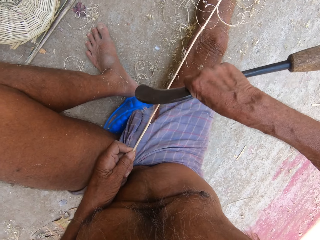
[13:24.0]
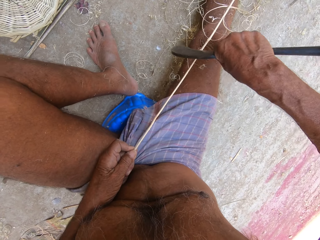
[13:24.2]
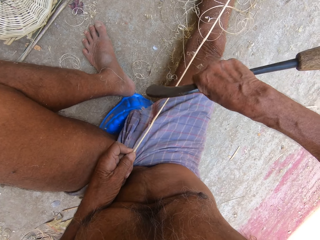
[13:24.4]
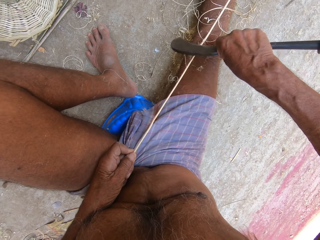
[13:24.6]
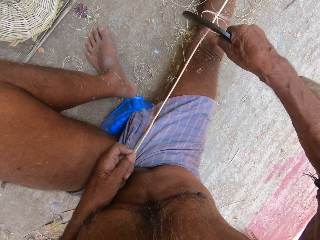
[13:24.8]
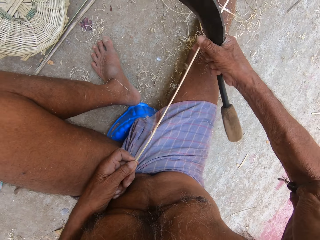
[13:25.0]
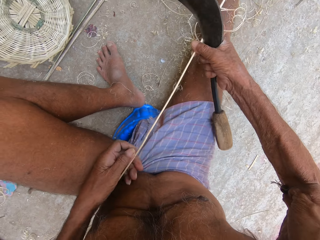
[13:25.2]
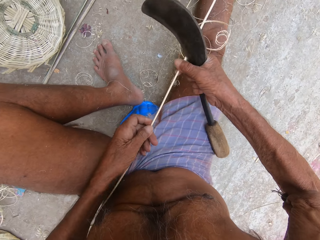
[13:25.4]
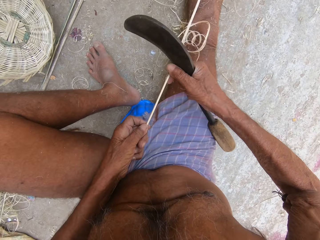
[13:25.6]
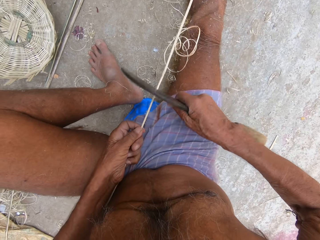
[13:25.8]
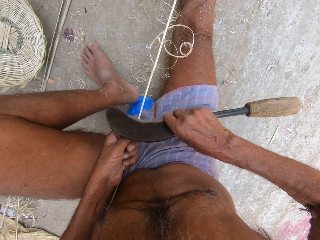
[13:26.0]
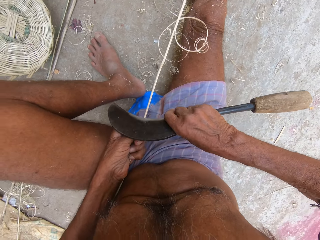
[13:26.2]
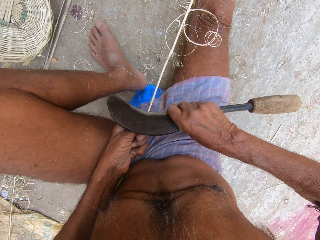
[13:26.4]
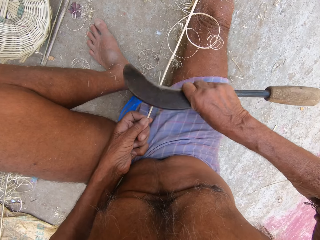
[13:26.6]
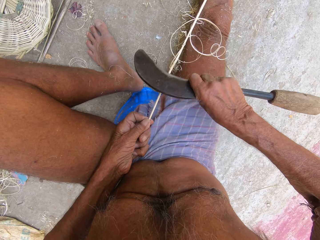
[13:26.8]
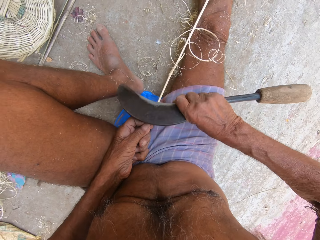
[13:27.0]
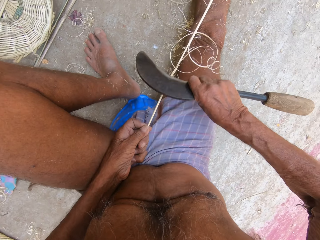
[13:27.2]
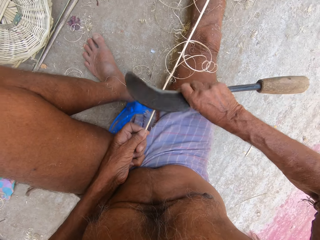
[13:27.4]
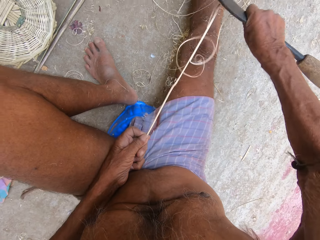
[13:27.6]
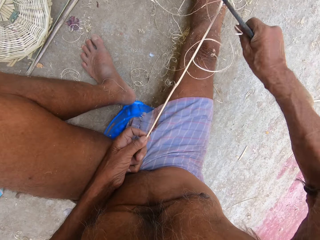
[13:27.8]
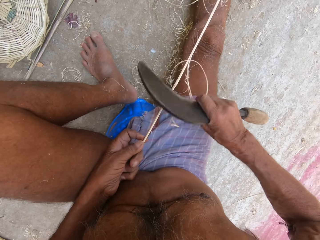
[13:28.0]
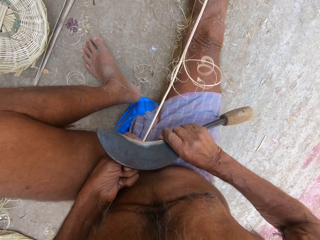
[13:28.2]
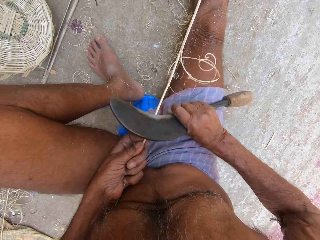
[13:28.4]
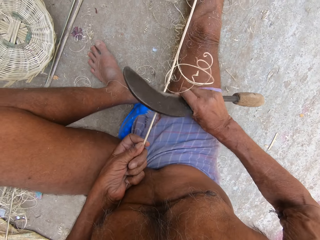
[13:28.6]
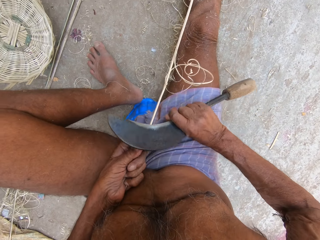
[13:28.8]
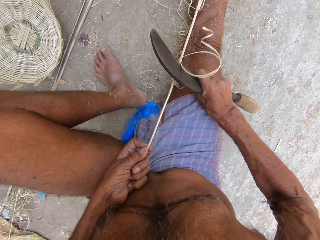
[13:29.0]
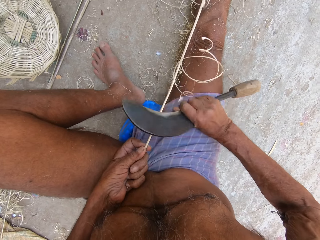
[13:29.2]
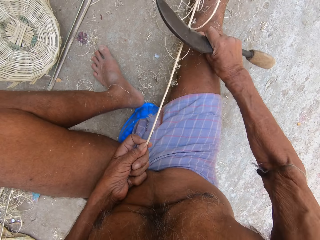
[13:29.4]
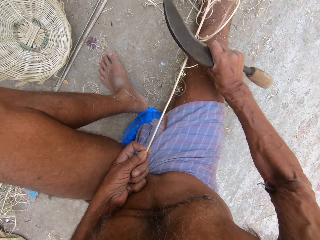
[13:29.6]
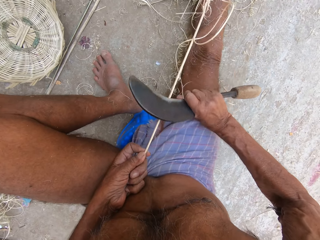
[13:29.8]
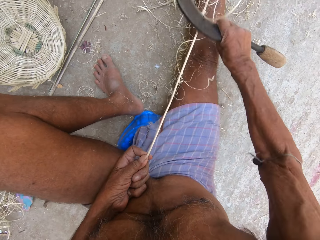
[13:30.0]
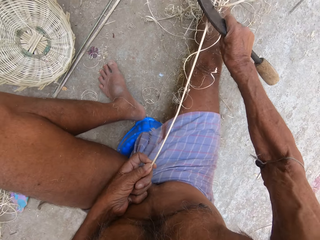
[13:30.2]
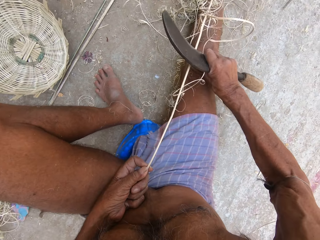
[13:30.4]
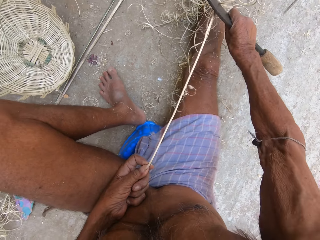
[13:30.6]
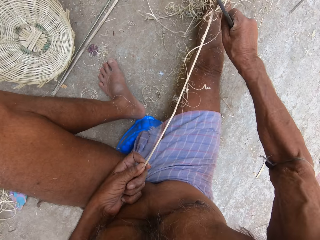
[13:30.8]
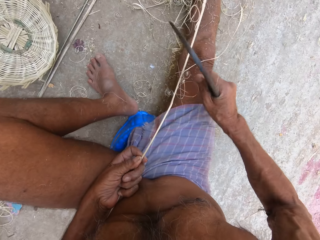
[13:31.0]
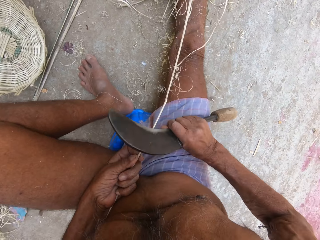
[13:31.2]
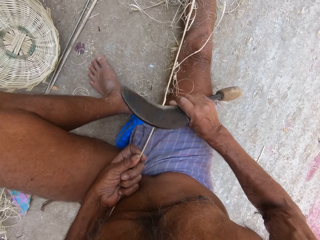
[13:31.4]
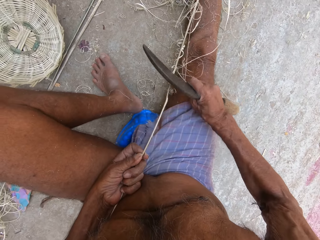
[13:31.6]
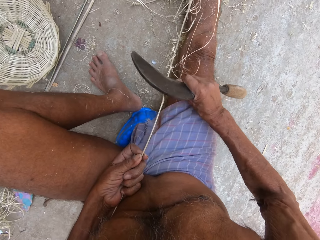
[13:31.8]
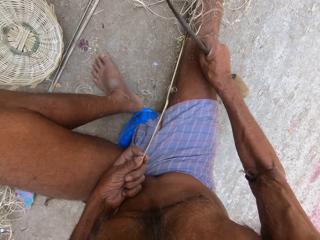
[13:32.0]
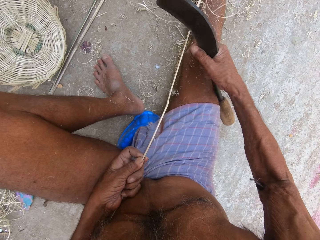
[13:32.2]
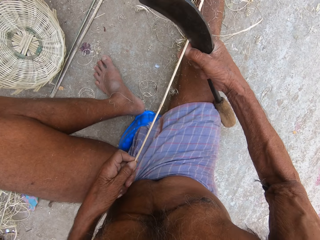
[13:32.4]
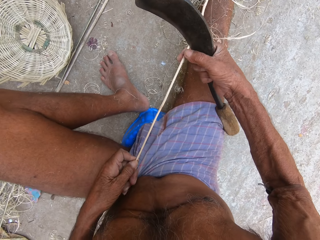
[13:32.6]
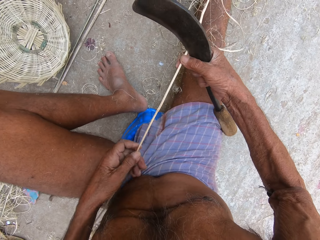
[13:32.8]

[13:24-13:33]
The camera wearer moves the left hand upwards along the plant fiber and holds the plant fiber with the right hand. They shape the plant fiber with the knife.

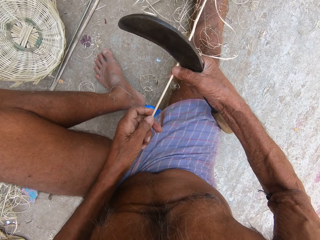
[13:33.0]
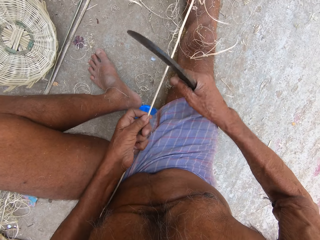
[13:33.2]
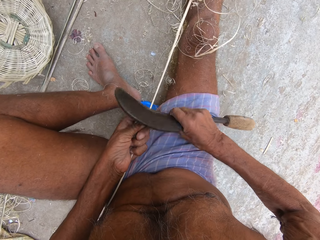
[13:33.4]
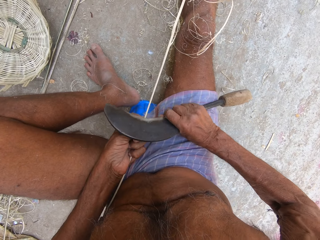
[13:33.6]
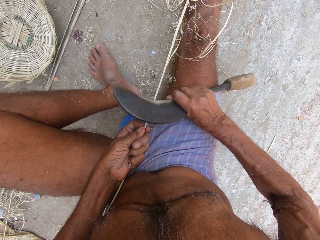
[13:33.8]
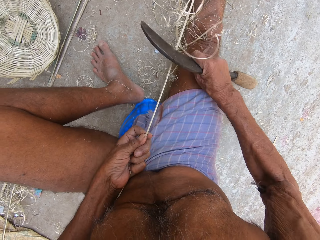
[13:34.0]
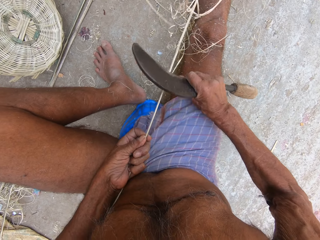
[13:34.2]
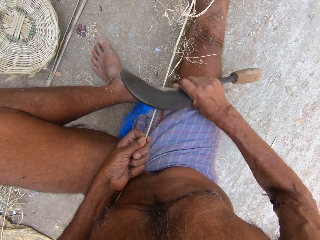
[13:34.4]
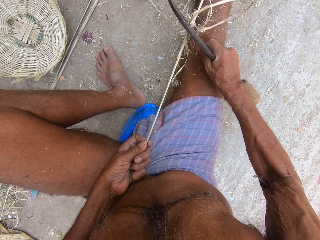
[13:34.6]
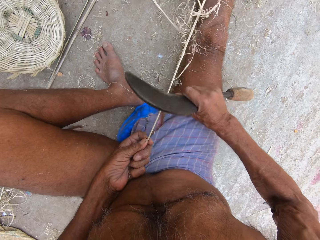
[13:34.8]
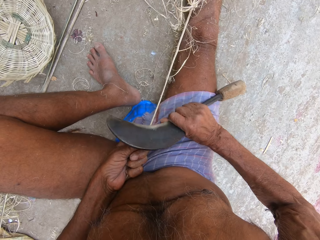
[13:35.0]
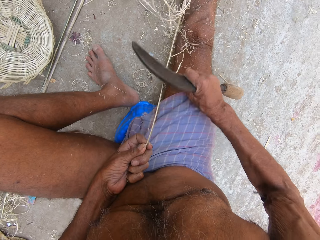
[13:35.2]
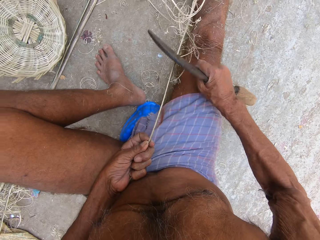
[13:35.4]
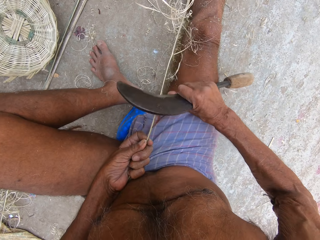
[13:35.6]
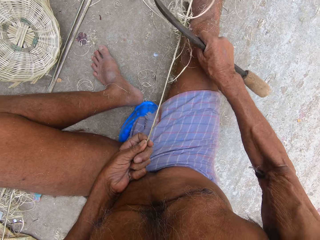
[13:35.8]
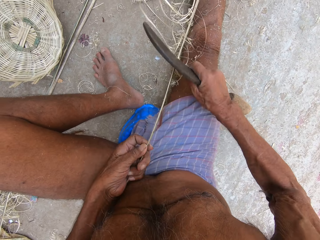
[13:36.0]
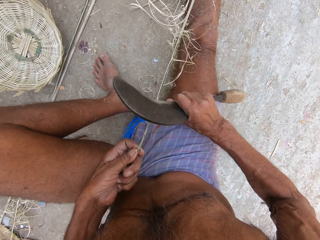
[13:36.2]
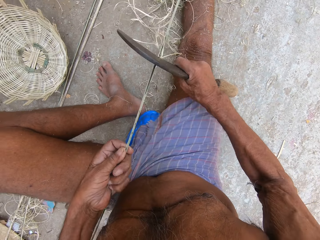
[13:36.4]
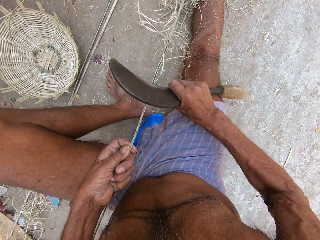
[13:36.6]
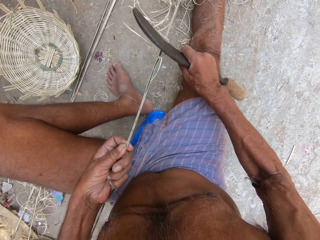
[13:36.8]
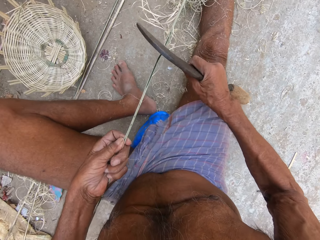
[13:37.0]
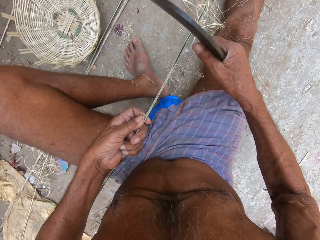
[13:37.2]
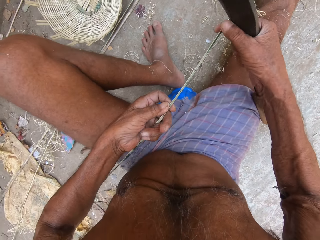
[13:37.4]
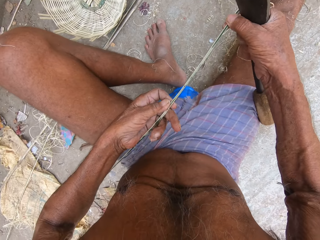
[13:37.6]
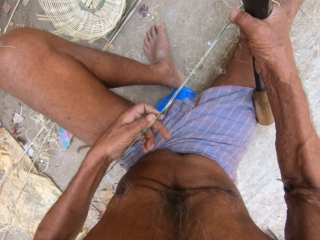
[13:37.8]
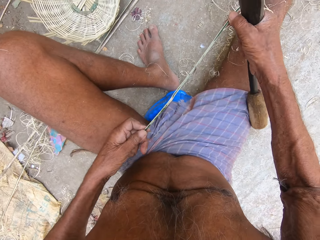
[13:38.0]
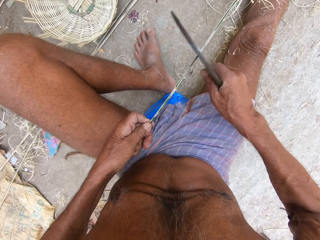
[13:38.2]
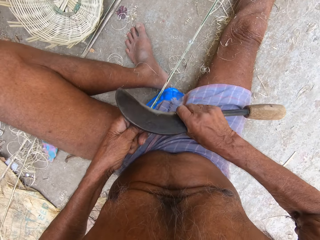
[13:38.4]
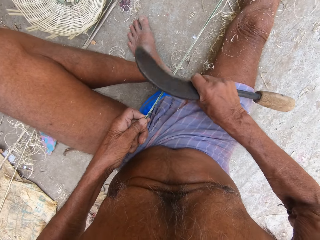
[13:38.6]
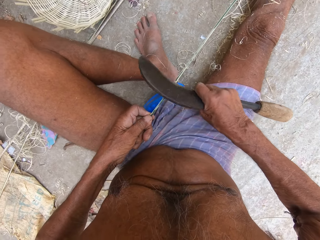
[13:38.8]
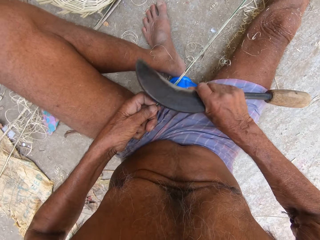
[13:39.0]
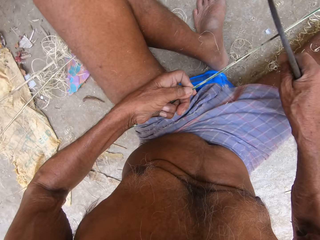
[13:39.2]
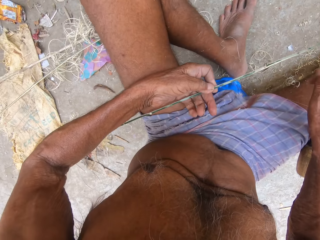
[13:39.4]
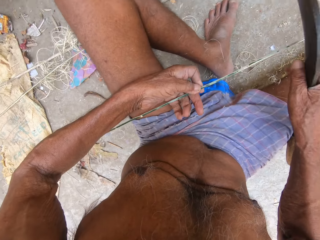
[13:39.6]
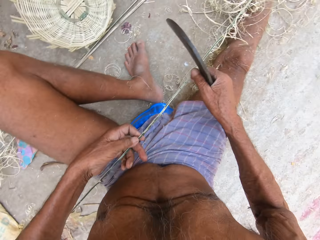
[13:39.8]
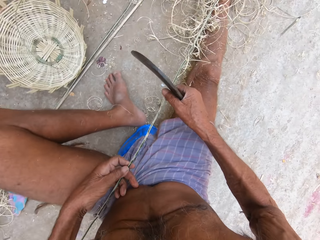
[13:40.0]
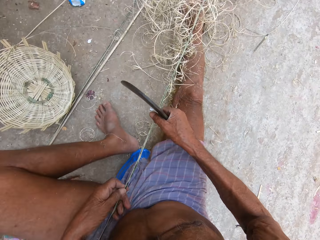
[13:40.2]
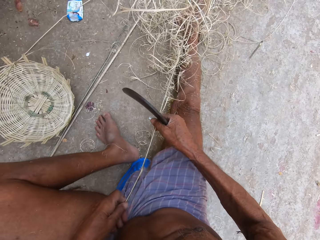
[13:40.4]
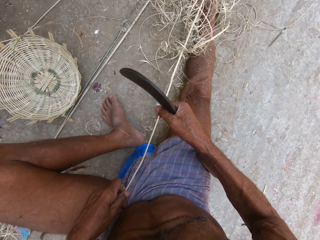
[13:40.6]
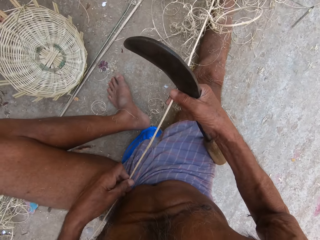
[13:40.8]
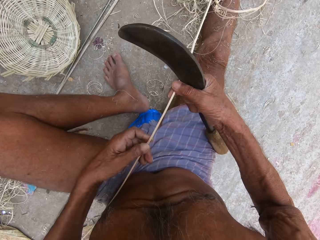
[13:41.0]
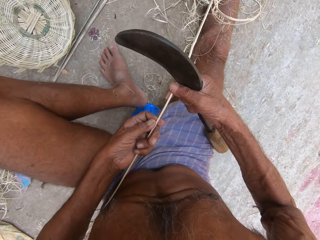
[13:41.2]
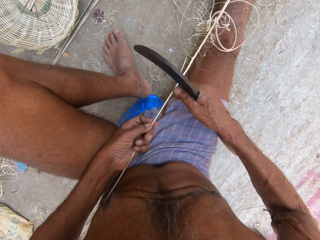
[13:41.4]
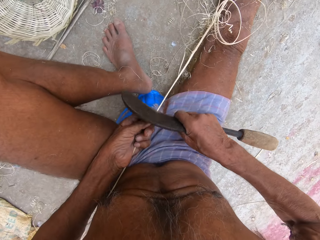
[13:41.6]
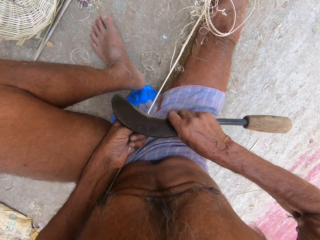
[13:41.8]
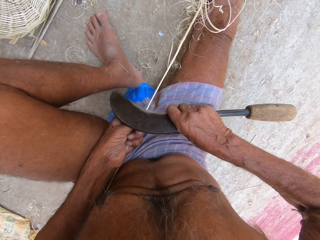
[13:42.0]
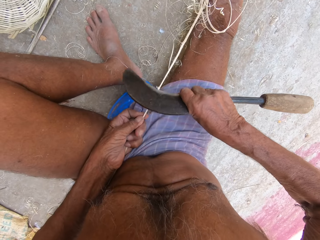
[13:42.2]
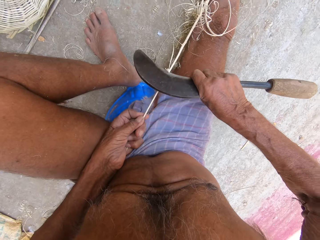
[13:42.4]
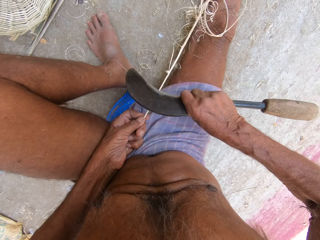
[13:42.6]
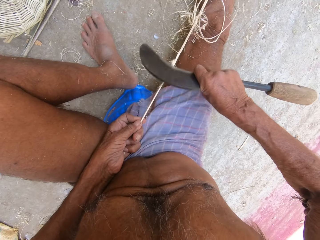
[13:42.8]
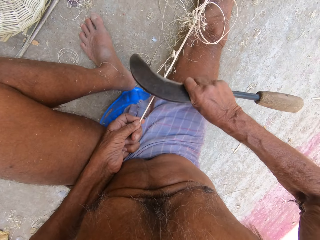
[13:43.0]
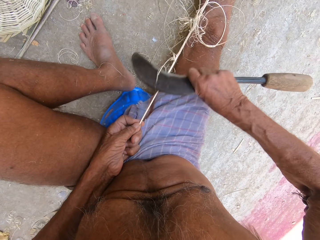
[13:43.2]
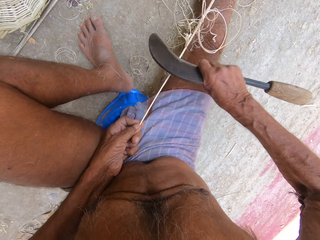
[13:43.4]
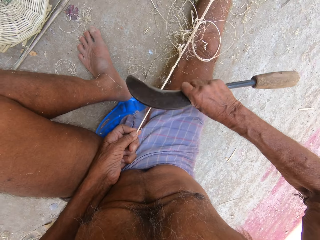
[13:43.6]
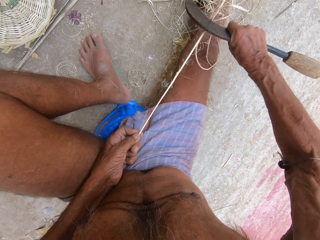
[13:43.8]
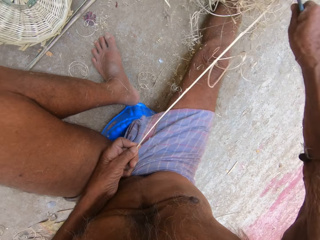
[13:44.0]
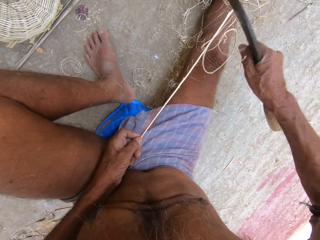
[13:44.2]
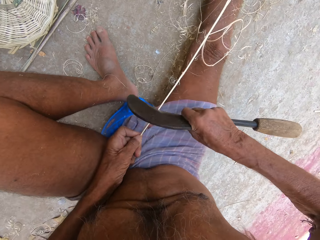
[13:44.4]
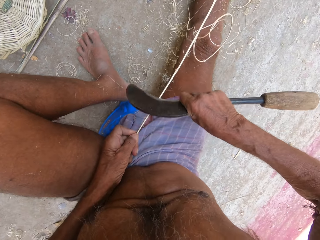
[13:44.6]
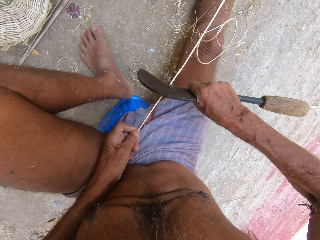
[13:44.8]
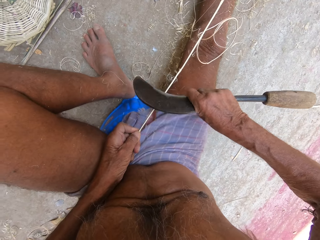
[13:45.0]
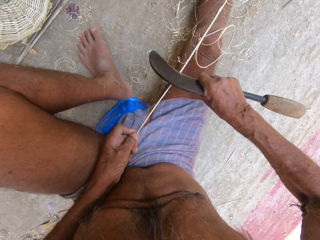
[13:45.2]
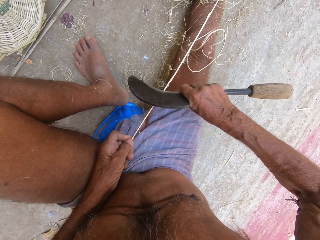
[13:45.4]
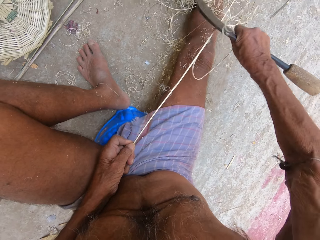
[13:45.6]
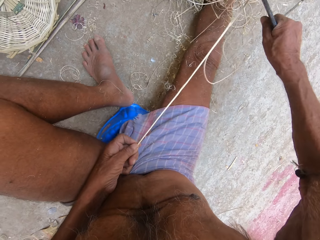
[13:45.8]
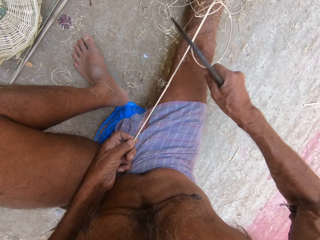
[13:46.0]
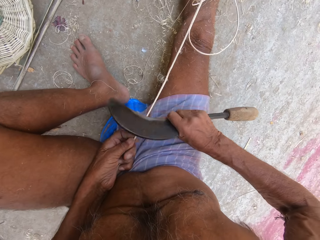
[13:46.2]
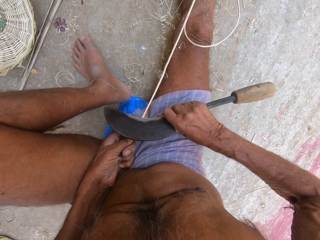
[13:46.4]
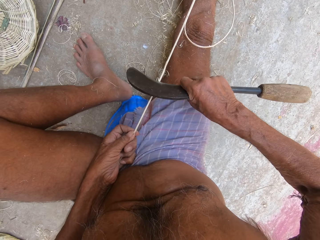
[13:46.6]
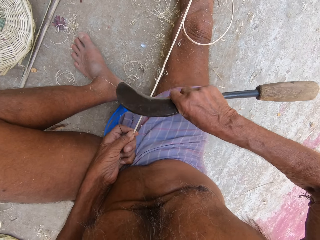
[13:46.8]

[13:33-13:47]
The camera wearer holds the plant fiber with the right hand and moves the left hand upwards along the plant fiber. He shapes the plant fiber with the knife. He turns the plant fiber sideways. He shapes the plant fiber with the knife. He holds the plant fiber with the right hand and moves the left hand downwards along the plant fiber. He adjusts the plant fiber. He holds the bamboo stick with both hands. He turns the plant fiber sideways with both hands. He holds the plant fiber with the right hand and moves the left hand upwards along the plant fiber. He shaves the bamboo stick in his left hand with the sickle in his right hand.
